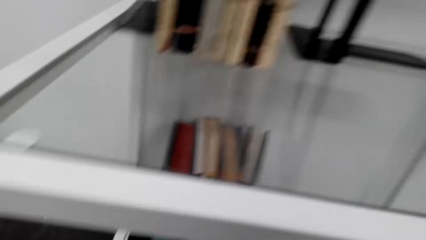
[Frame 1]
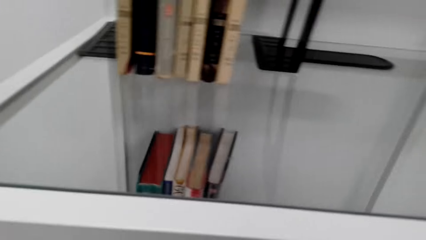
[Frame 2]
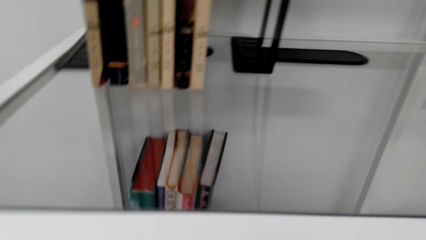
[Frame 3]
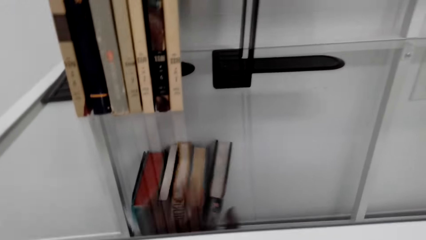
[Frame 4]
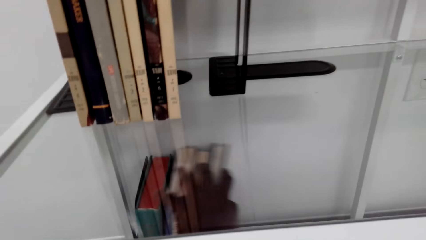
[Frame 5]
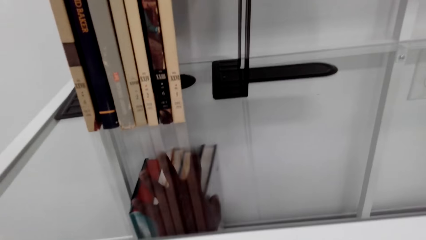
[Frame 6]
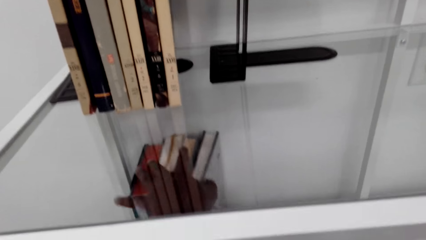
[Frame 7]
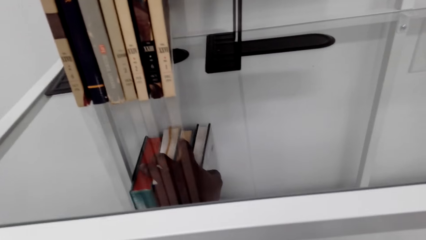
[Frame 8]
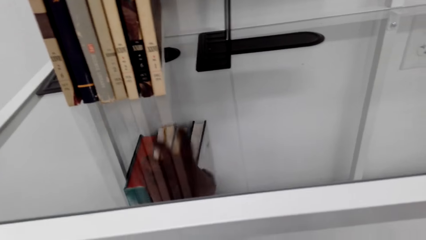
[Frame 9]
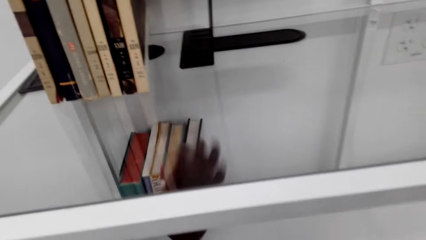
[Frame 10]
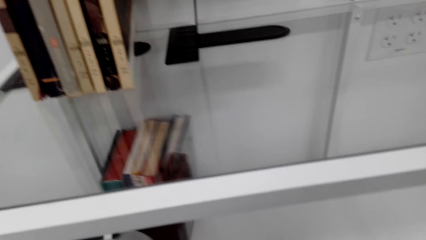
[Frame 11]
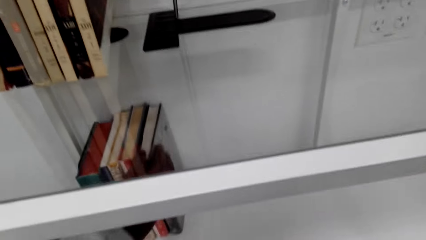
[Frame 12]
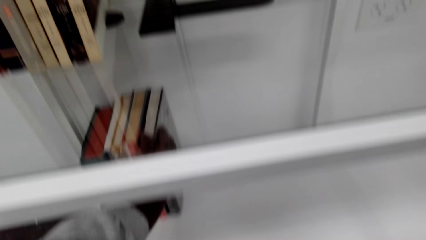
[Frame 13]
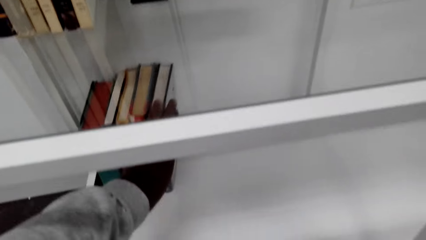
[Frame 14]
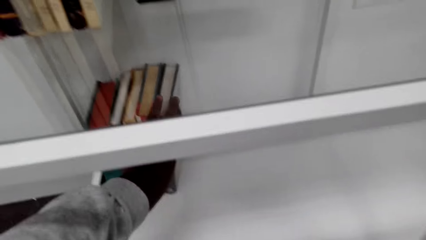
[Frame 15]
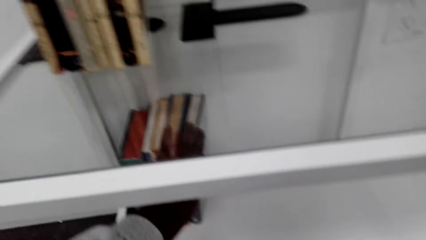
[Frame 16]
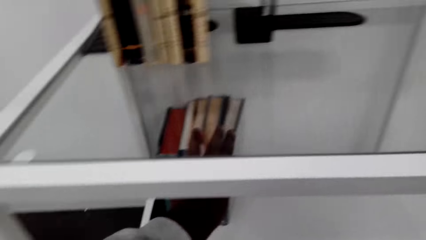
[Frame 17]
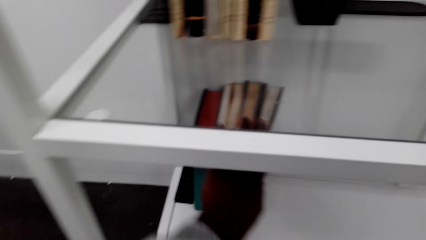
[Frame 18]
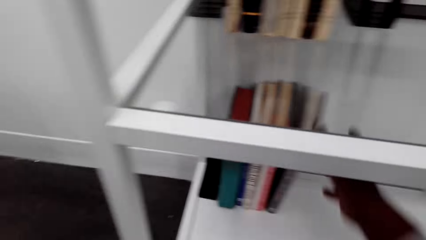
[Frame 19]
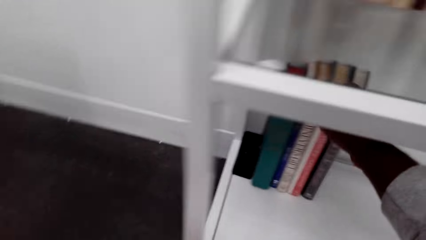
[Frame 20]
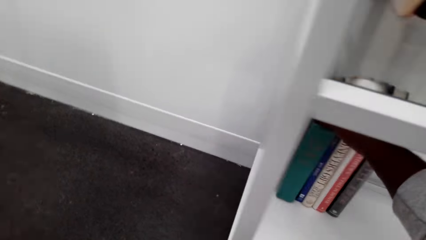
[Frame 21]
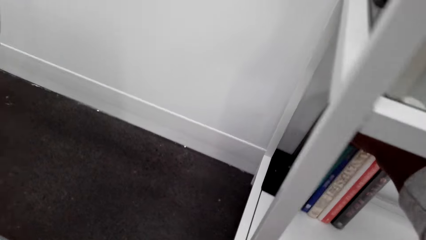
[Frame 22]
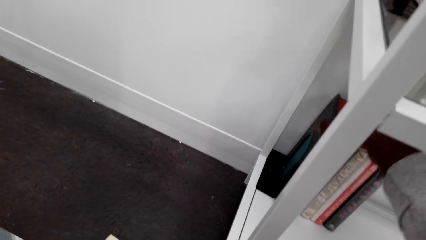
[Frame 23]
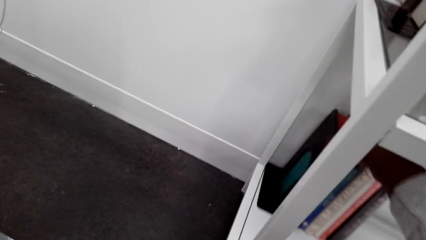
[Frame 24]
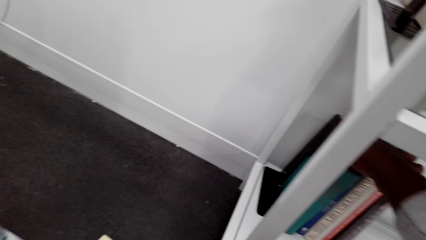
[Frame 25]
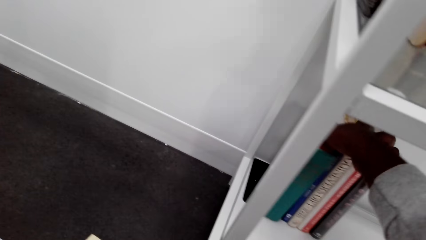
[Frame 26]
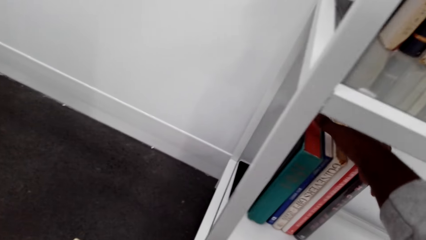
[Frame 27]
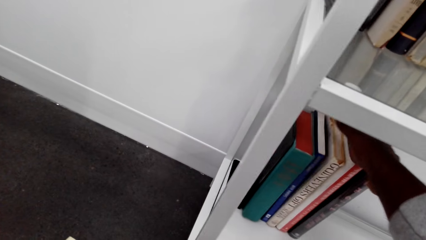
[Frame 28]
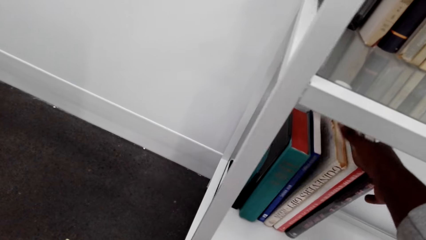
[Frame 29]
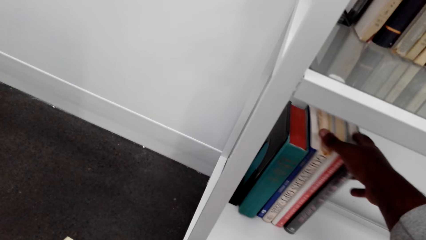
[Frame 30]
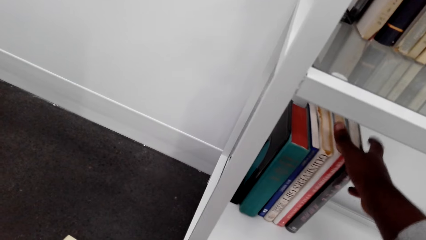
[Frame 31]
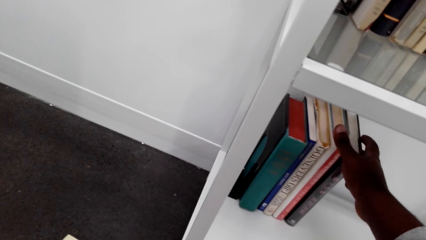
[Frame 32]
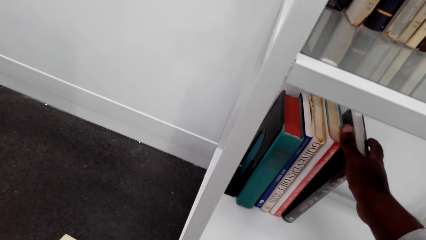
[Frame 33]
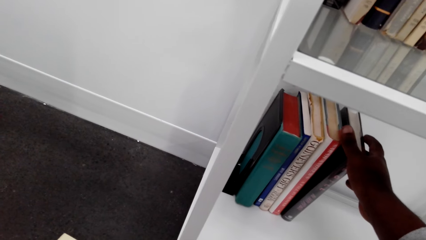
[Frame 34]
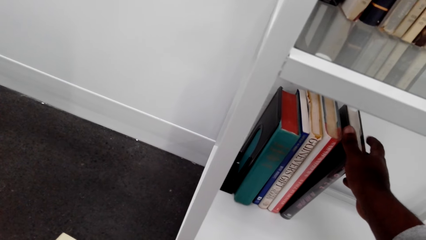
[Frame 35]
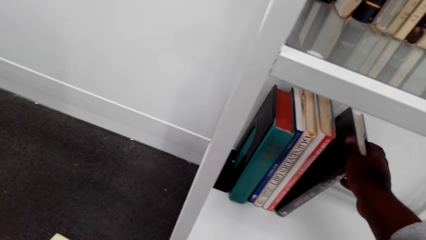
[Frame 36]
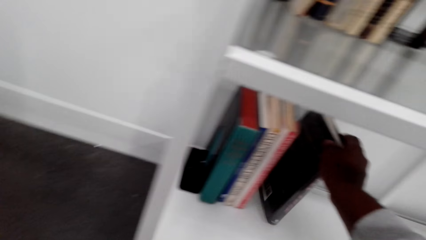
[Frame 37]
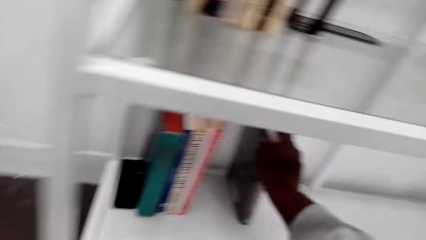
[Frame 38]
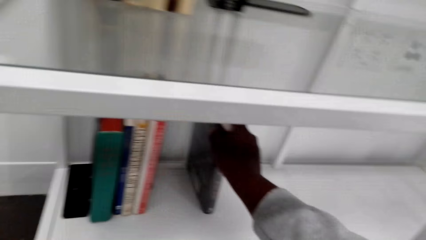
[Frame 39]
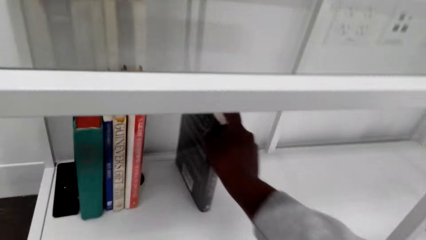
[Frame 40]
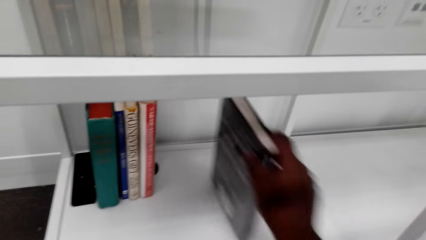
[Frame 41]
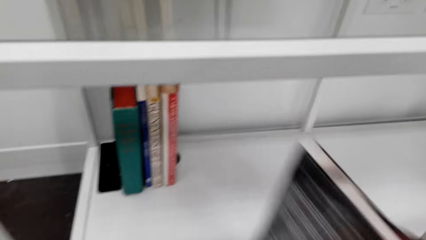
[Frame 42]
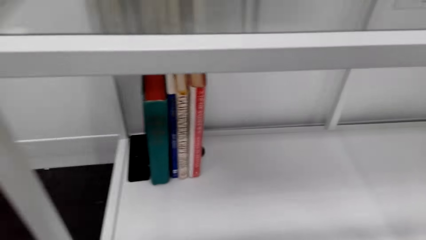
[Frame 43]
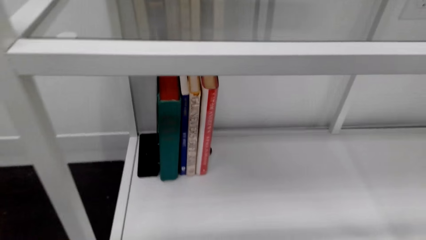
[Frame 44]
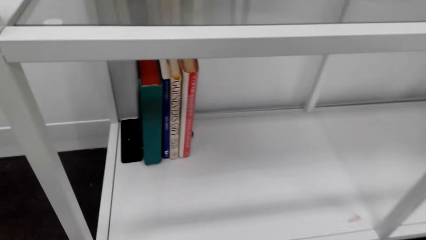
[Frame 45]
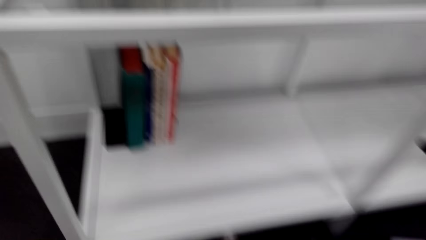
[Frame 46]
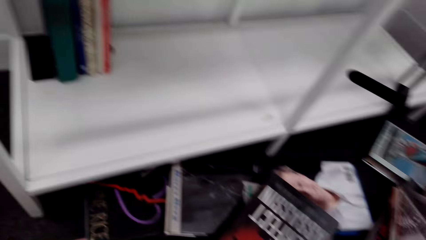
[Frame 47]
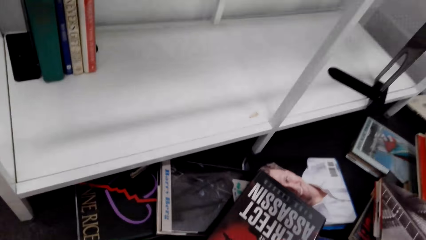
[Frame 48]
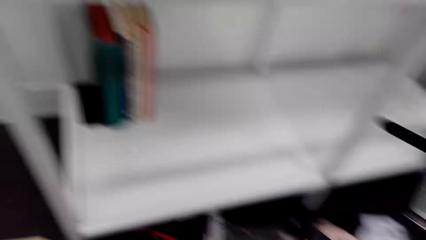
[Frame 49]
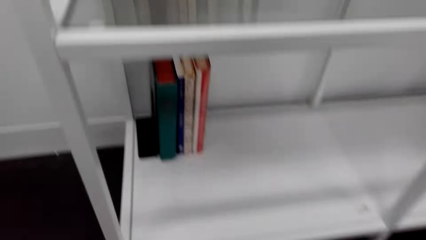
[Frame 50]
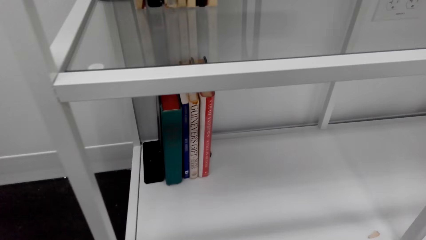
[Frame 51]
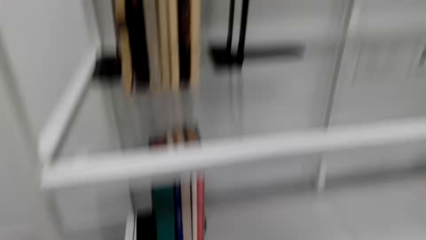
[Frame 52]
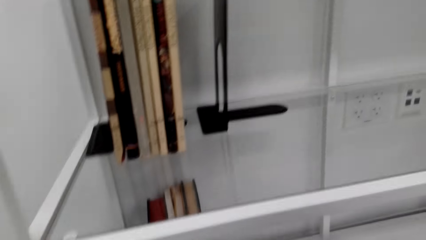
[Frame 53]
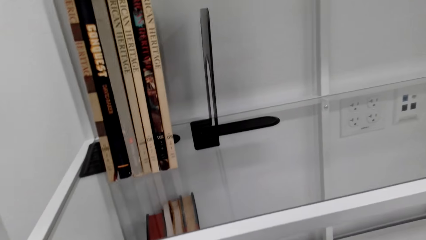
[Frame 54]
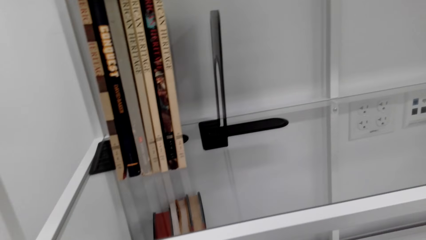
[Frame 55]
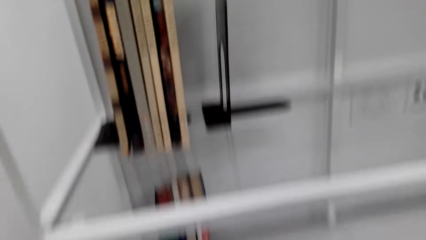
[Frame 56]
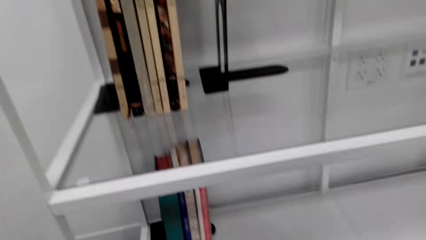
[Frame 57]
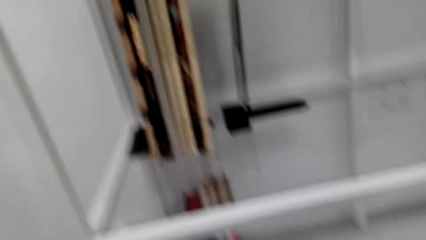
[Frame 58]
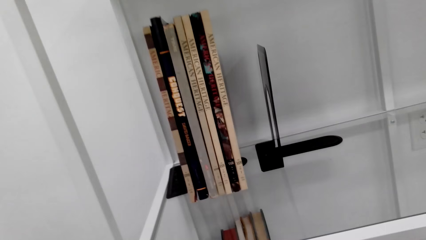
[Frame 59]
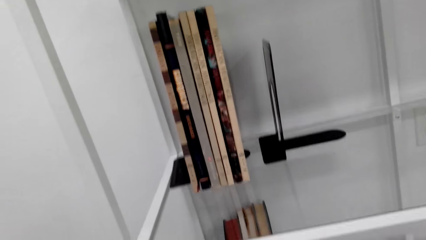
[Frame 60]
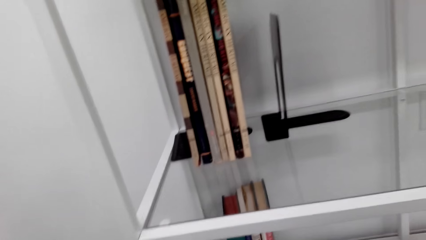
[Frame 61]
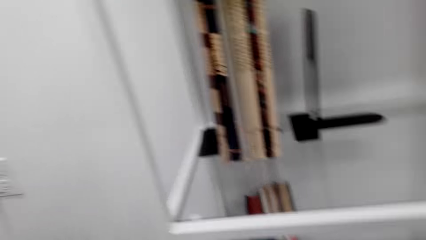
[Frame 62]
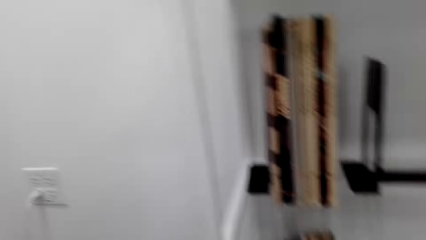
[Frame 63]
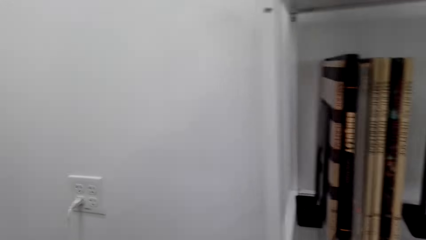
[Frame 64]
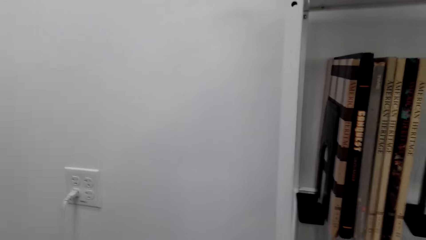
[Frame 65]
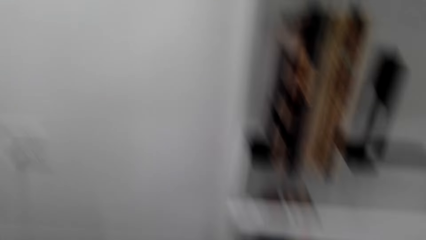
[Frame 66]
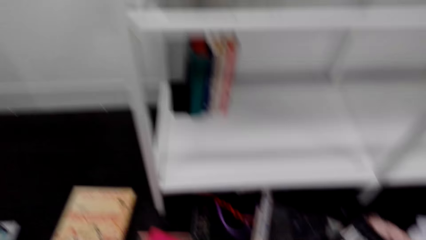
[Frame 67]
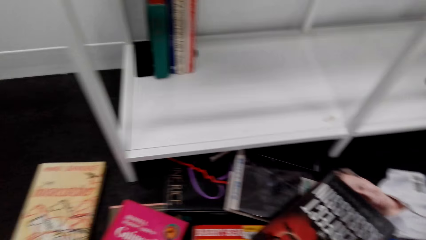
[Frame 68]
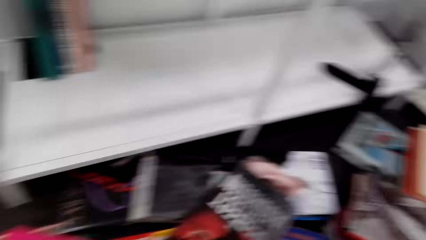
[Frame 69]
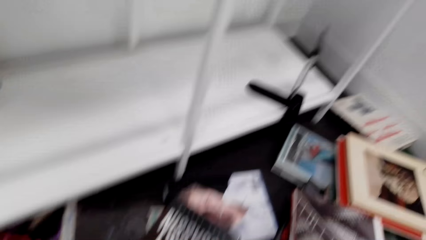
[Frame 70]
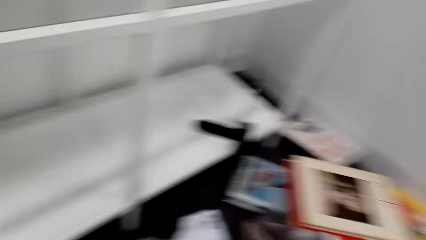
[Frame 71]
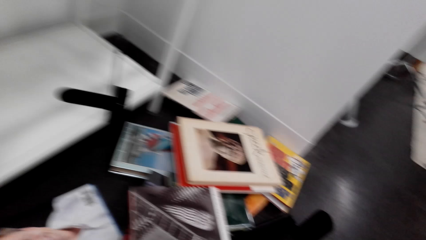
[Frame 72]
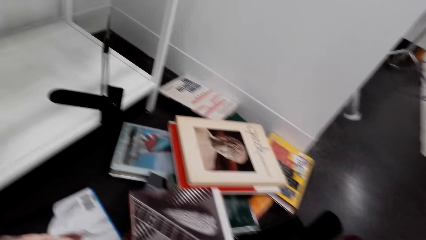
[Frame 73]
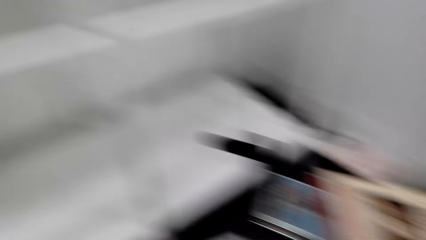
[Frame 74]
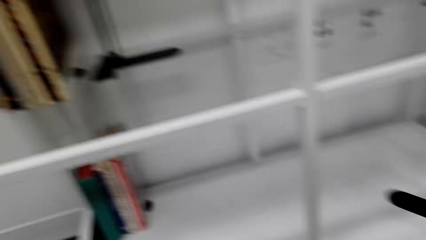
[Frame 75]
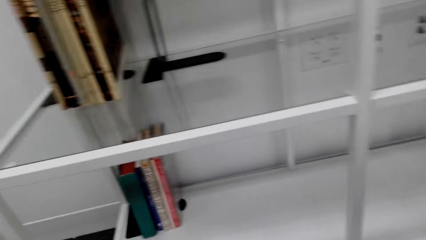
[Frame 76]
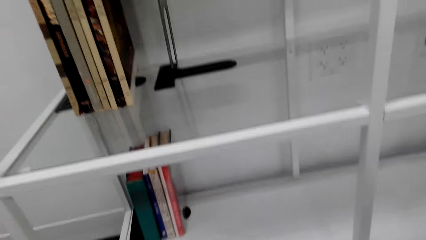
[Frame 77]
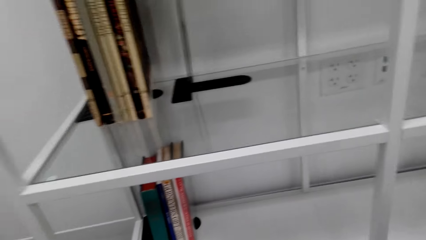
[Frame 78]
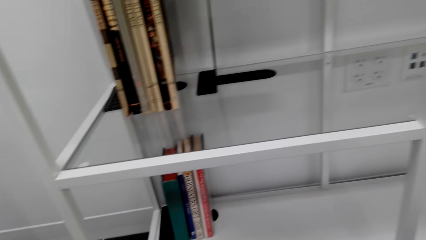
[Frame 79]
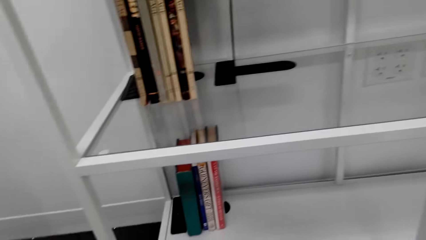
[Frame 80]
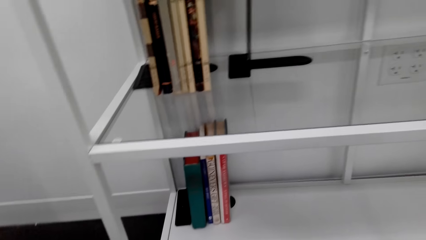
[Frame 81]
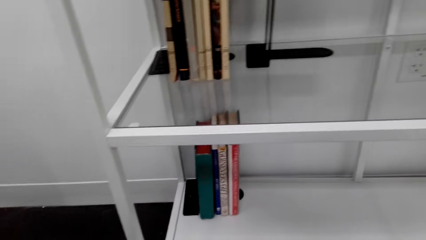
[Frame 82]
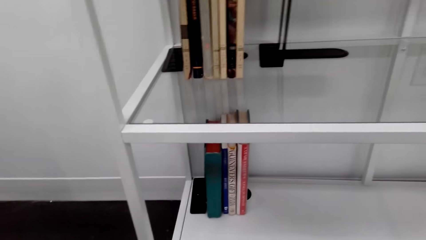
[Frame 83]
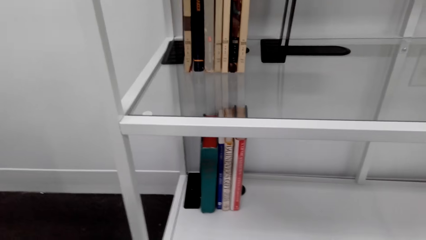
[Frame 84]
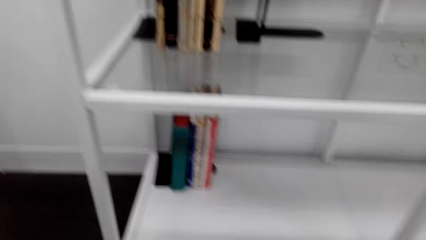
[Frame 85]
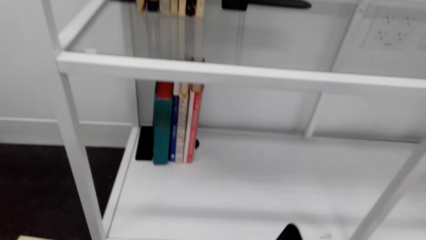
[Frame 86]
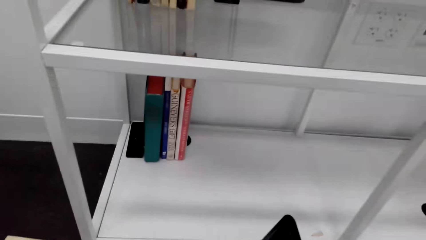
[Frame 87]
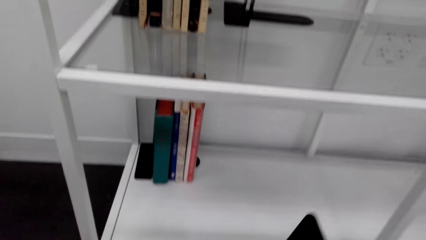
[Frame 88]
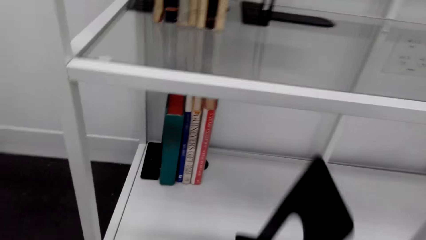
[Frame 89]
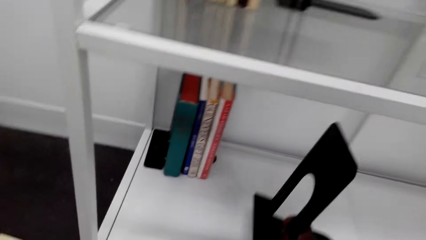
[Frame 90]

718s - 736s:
The camera wearer removes some books from the shelf. They adjust the books. They remove a book from the shelf. They look around. They take a book ends stand.
